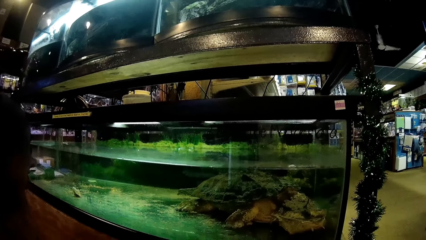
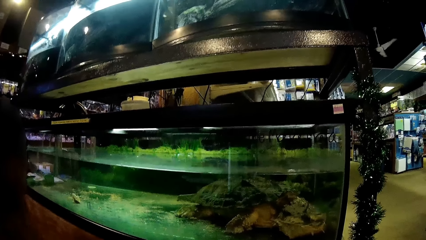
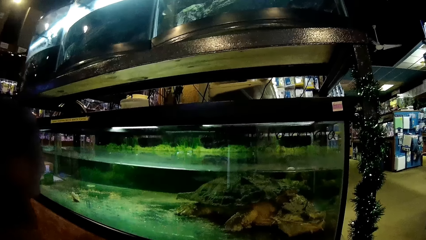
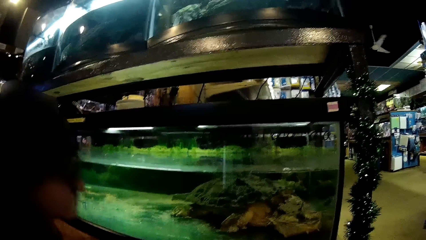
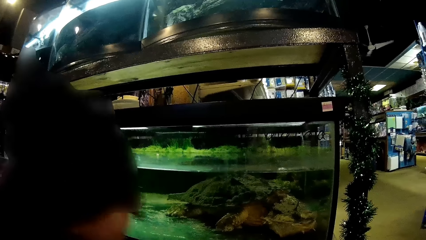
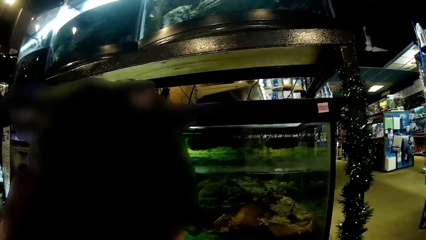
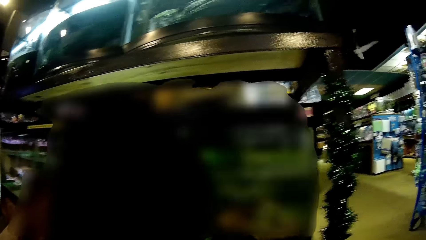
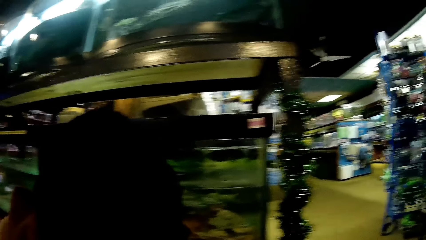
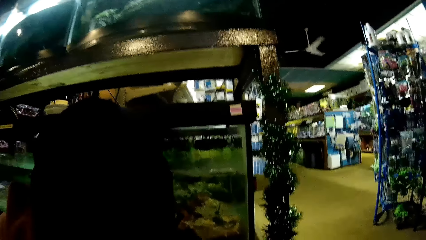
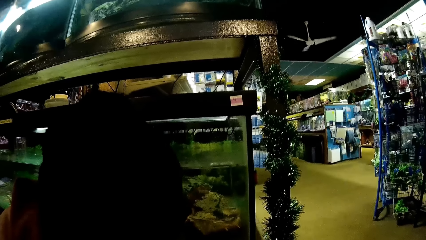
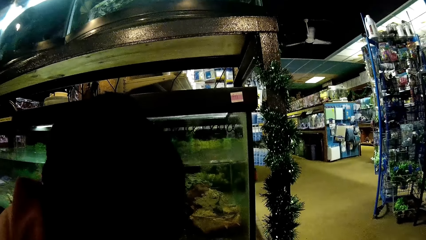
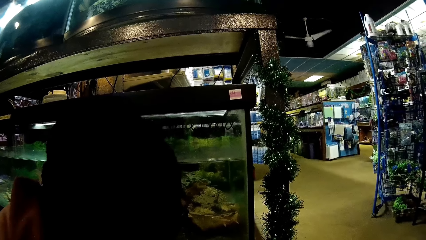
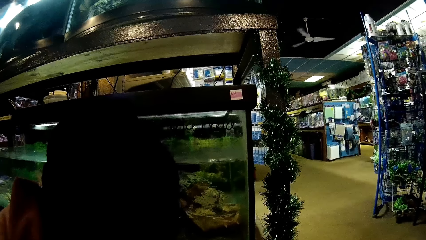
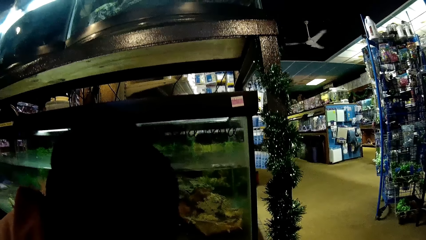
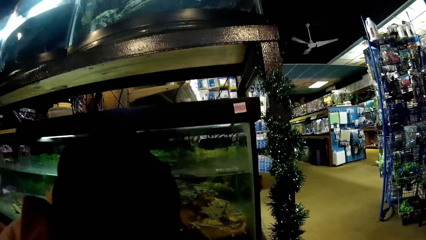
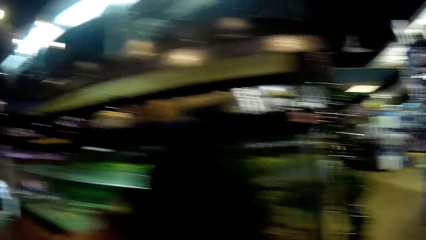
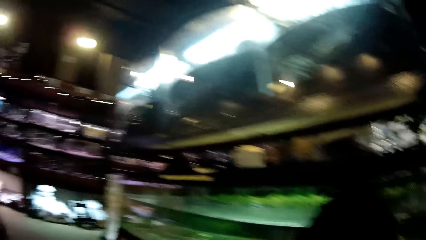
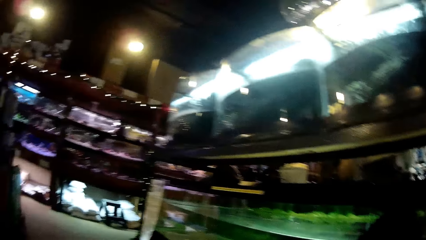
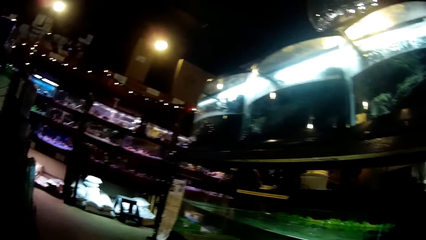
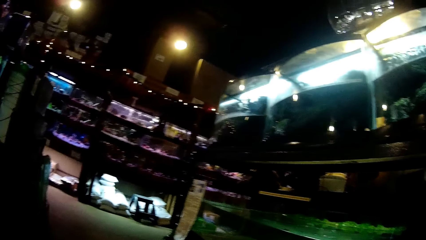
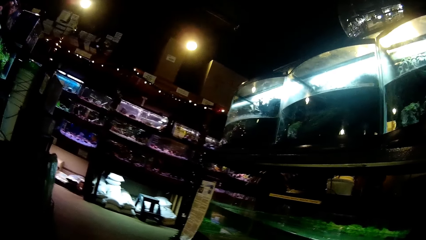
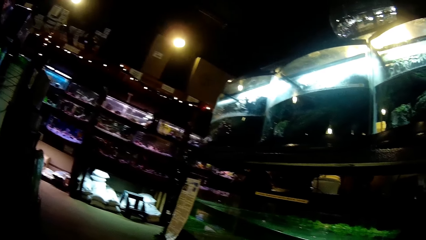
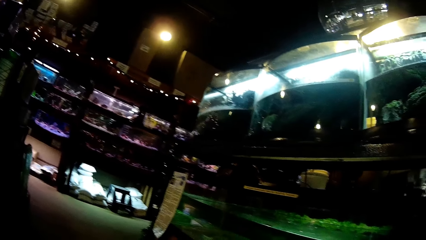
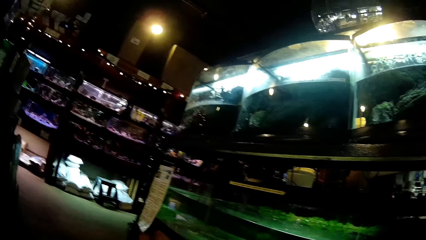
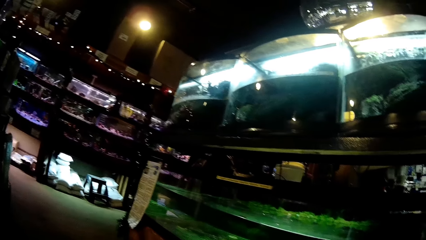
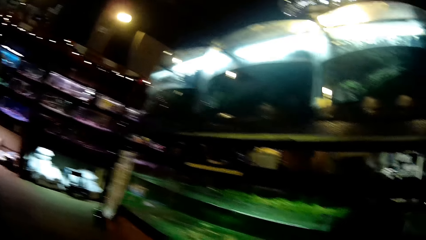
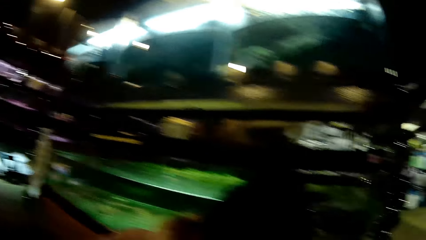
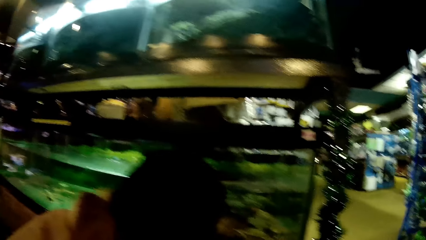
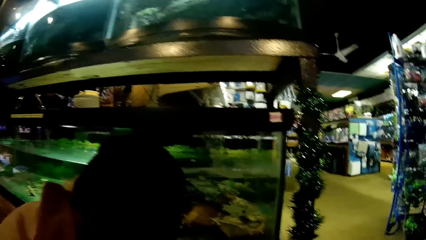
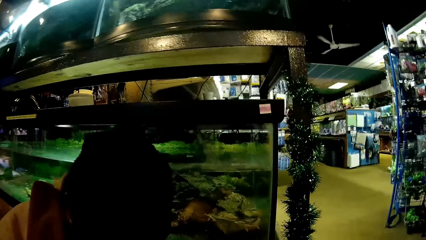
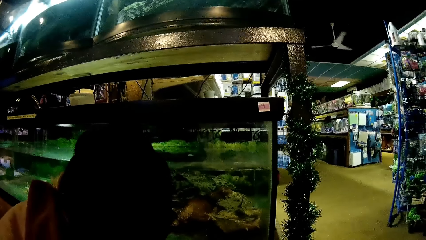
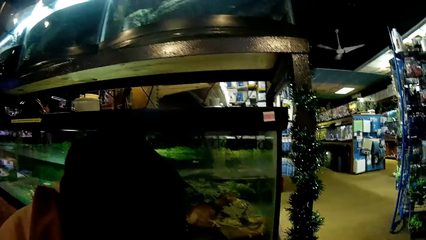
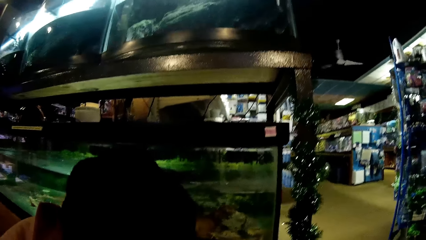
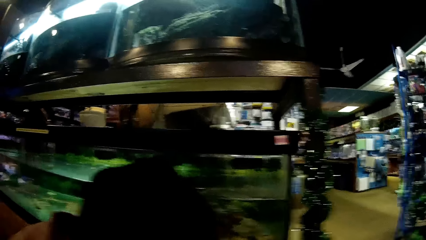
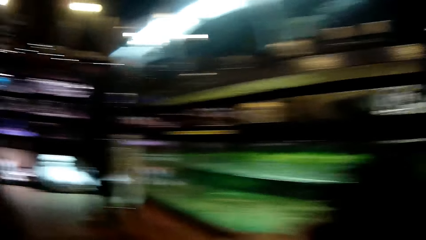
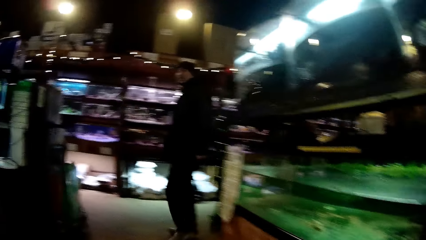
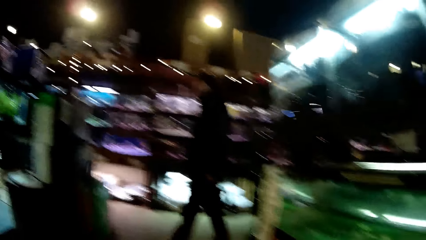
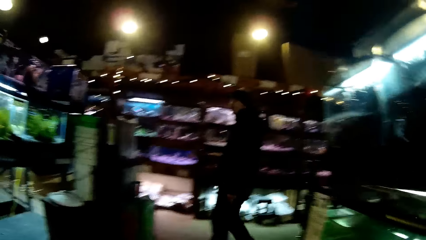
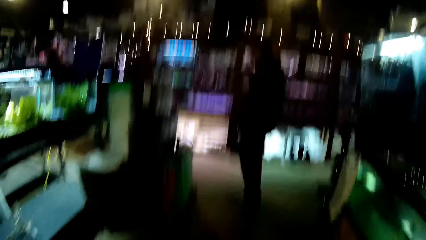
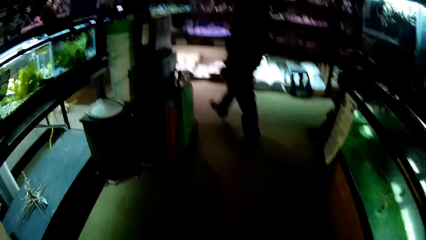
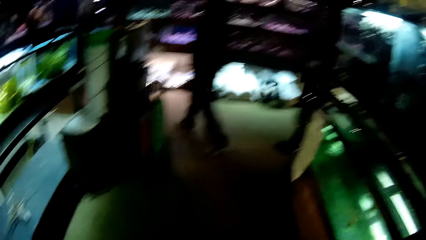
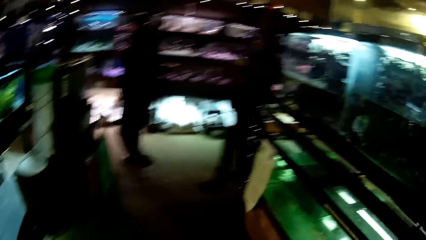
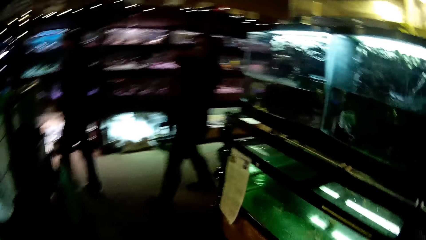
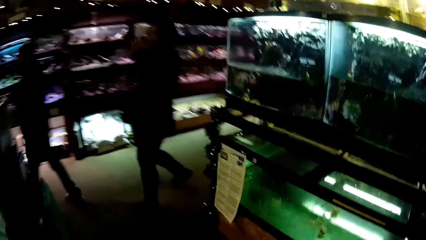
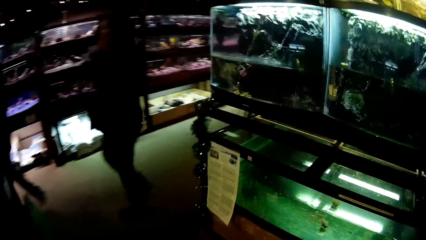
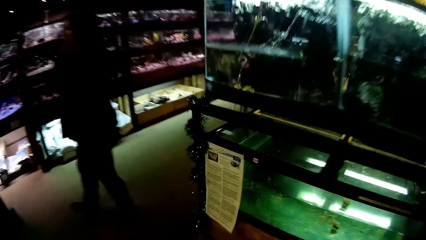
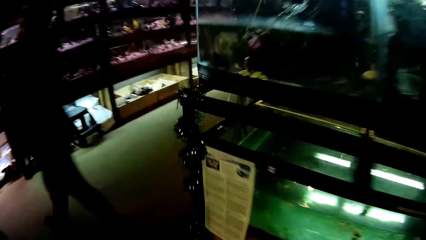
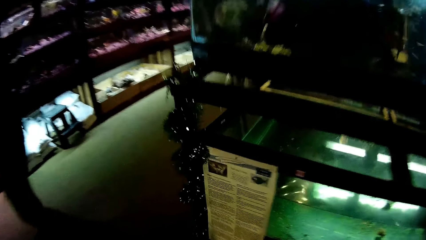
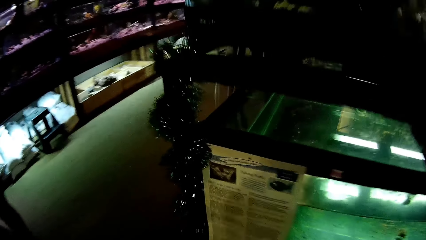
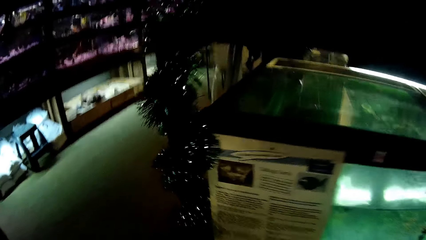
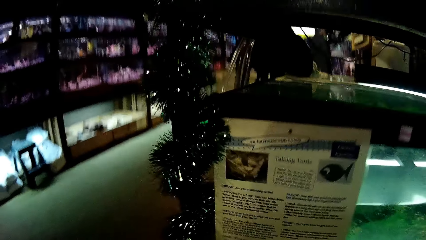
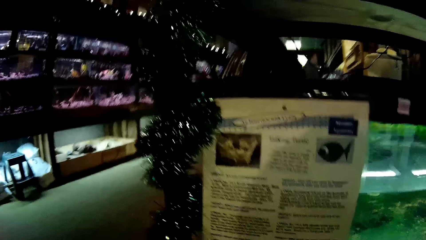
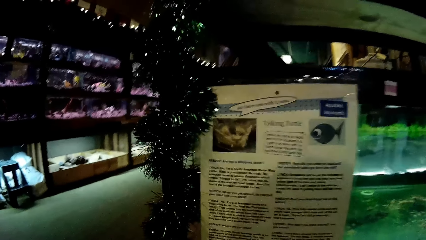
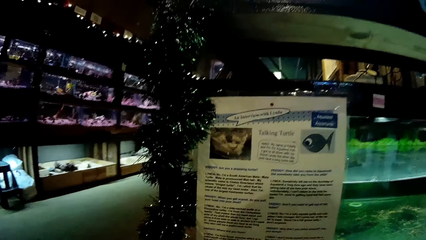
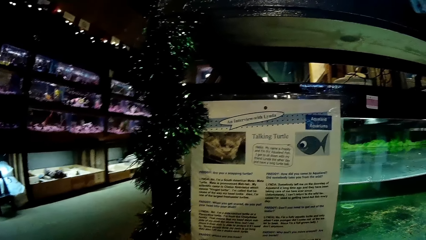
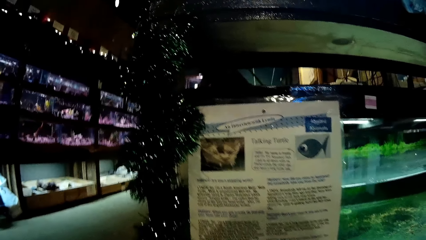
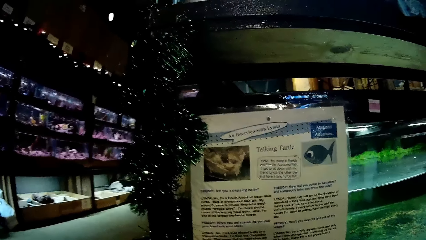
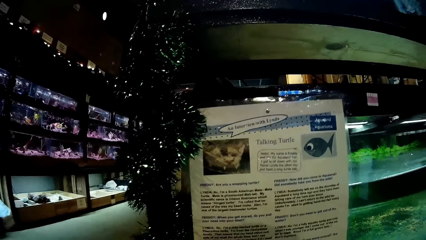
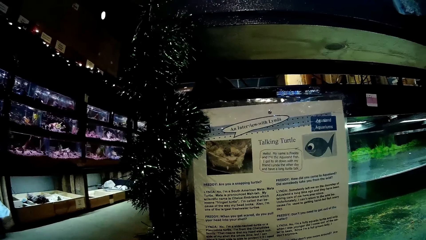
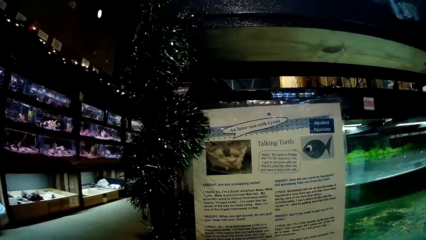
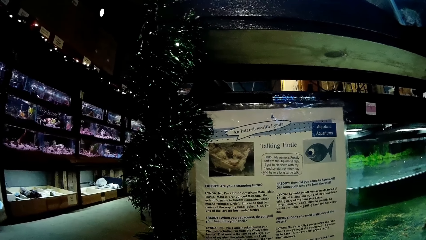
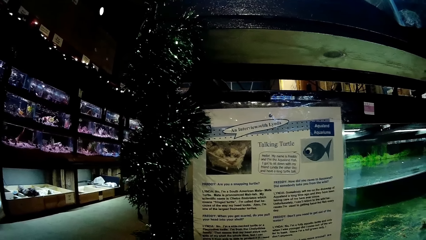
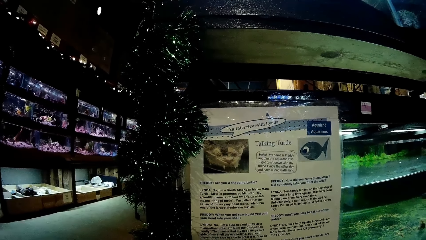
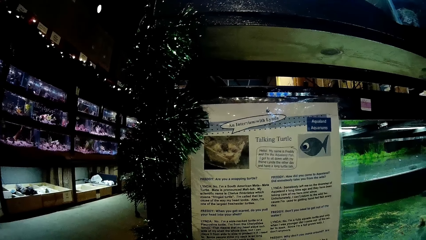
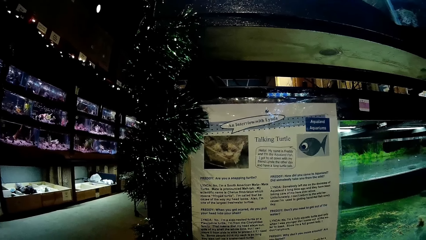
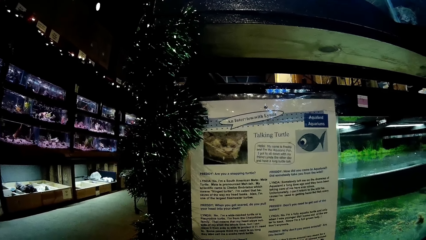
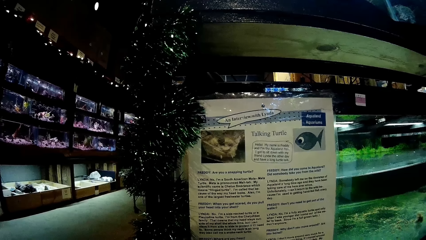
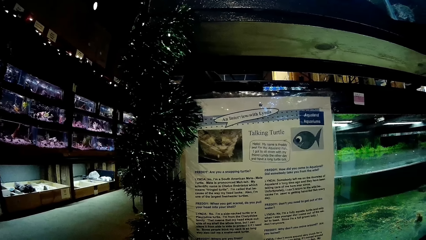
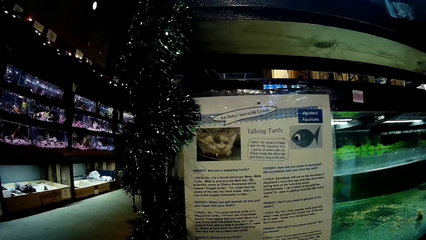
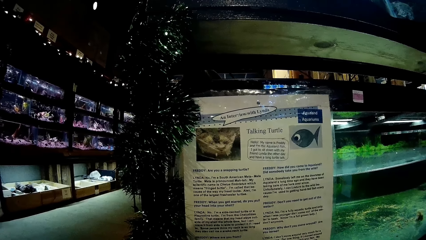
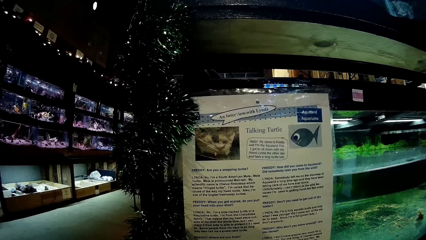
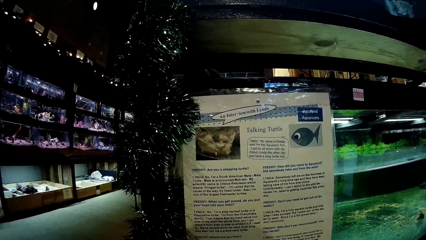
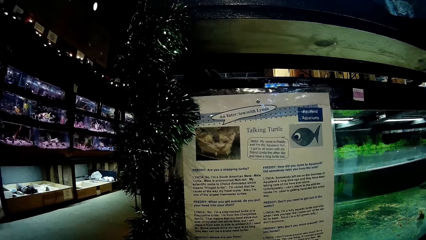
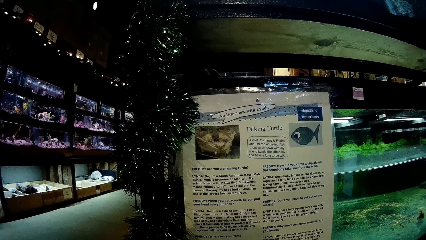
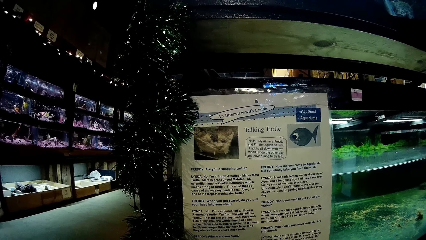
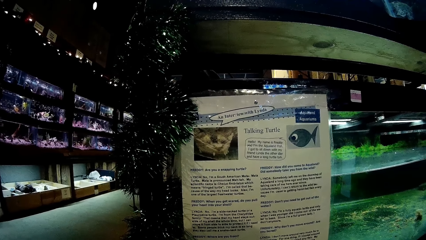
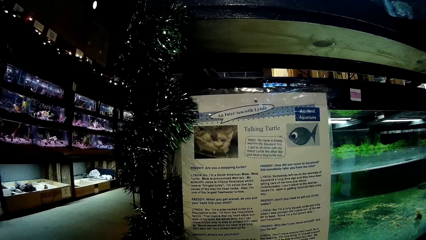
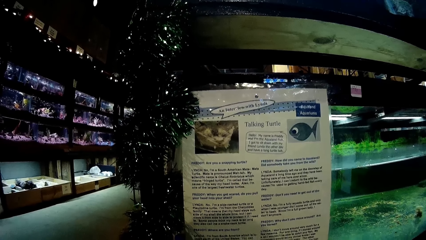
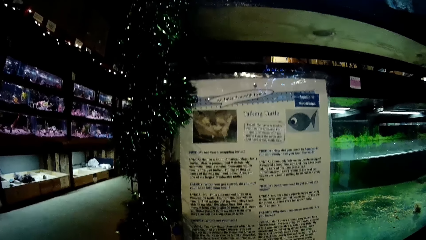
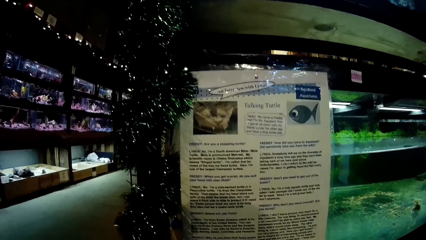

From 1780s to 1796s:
The camera wearer walks to the other side of the fish tank. A man and a woman walk past the camera wearer. The camera wearer scans through a paper on one of the transparent glass tanks.
